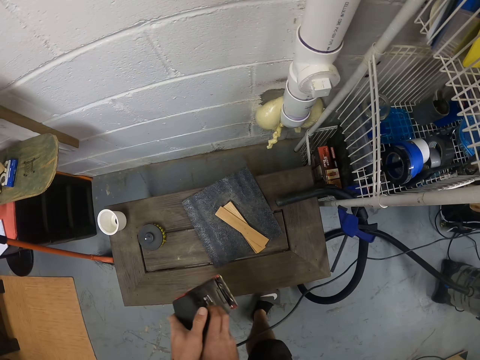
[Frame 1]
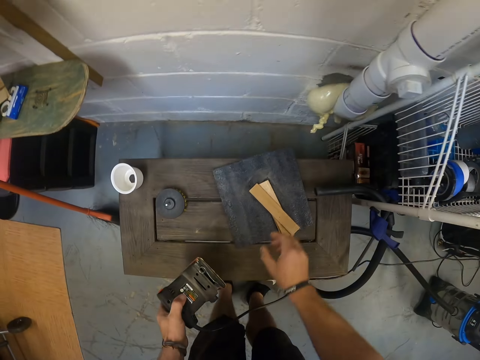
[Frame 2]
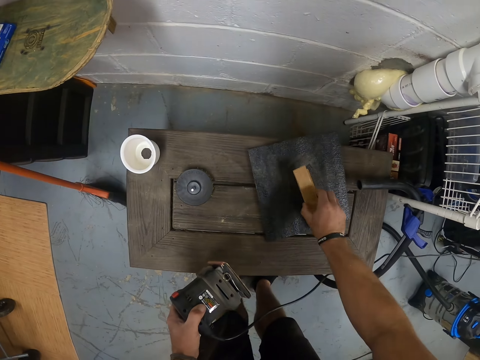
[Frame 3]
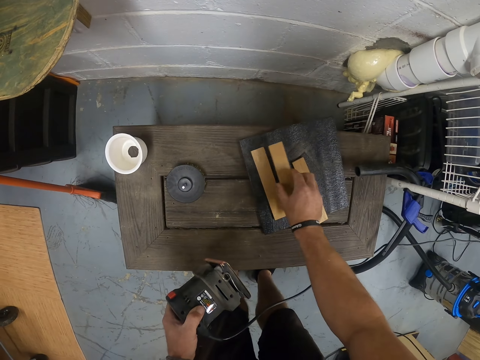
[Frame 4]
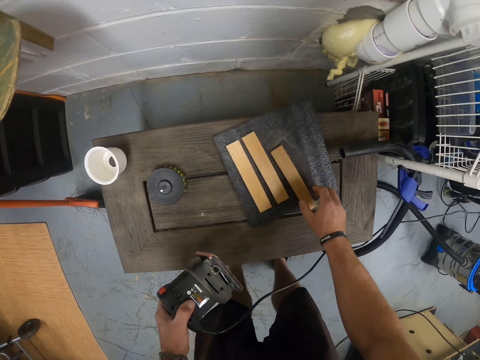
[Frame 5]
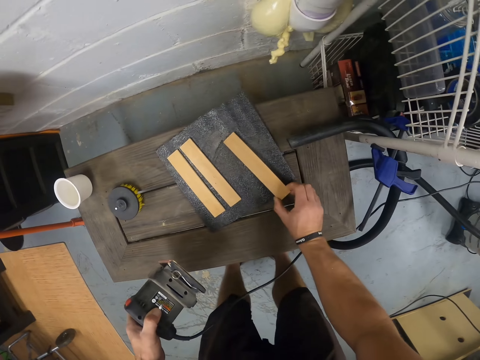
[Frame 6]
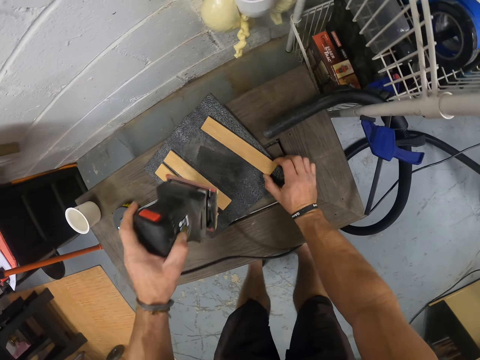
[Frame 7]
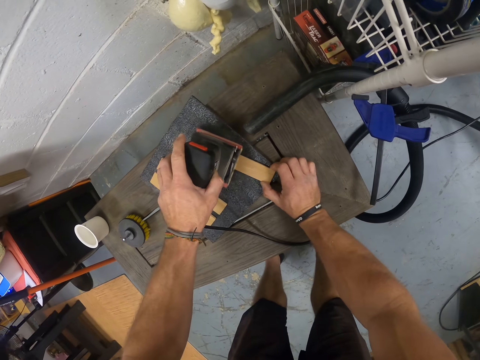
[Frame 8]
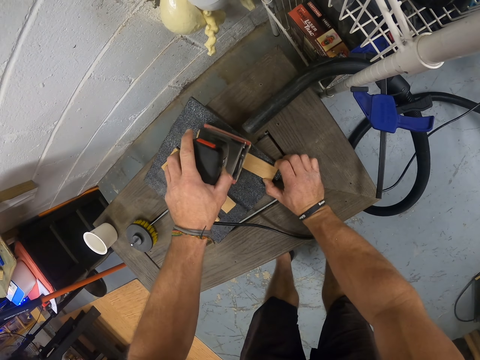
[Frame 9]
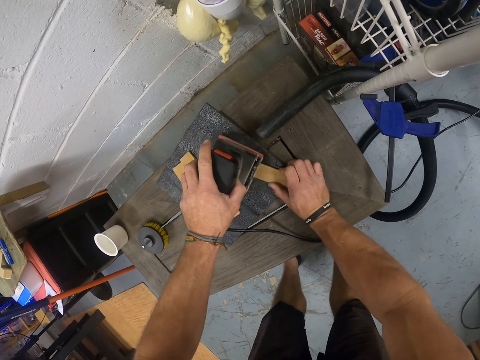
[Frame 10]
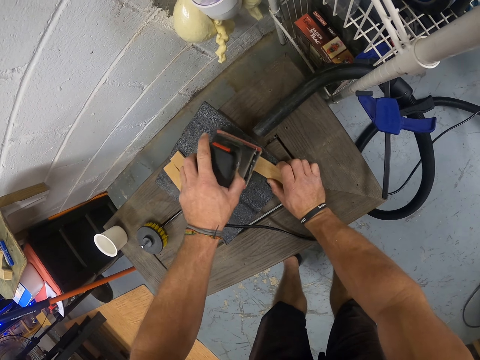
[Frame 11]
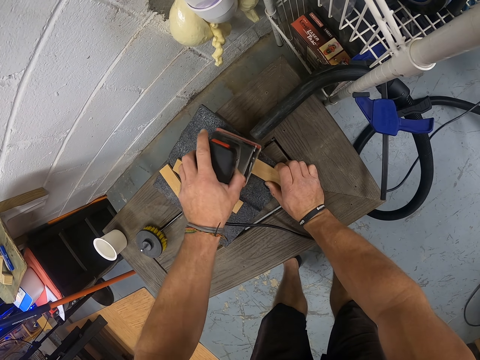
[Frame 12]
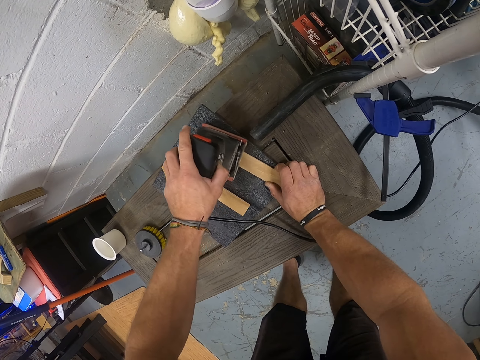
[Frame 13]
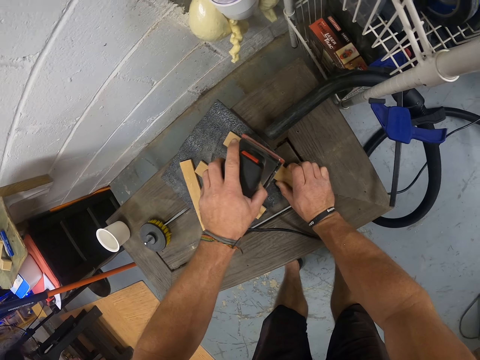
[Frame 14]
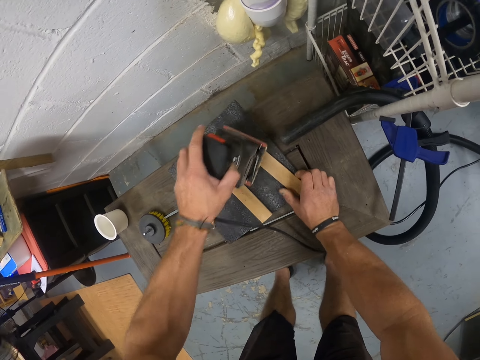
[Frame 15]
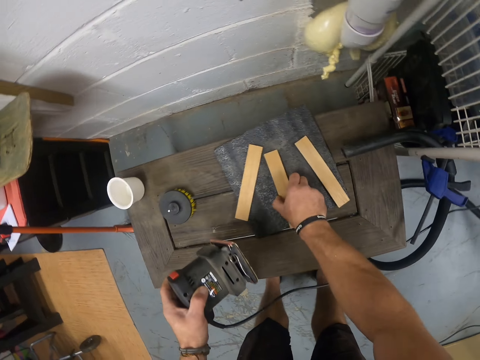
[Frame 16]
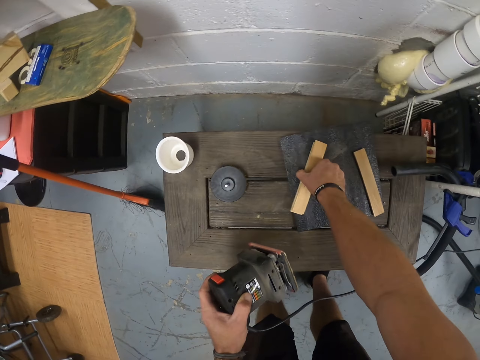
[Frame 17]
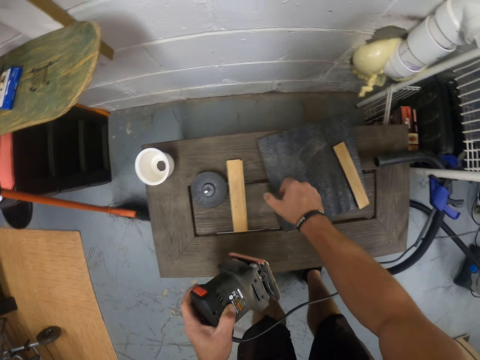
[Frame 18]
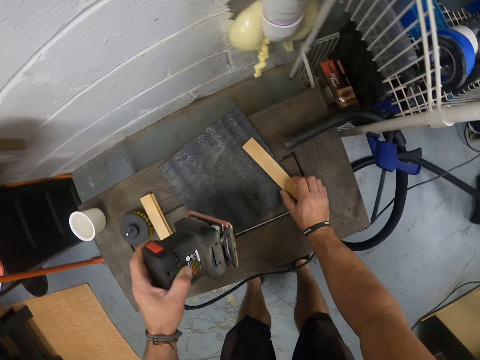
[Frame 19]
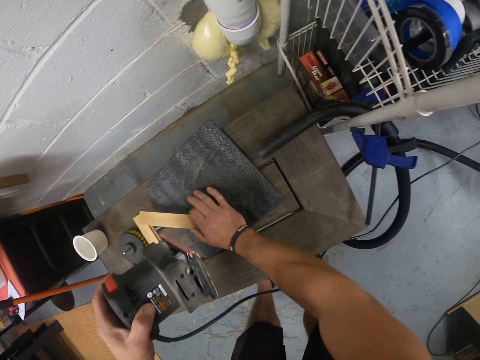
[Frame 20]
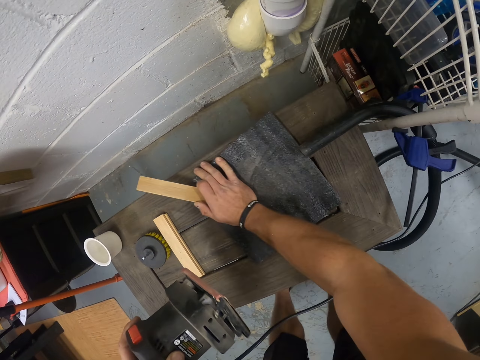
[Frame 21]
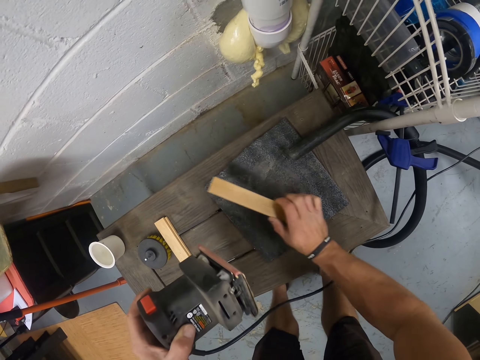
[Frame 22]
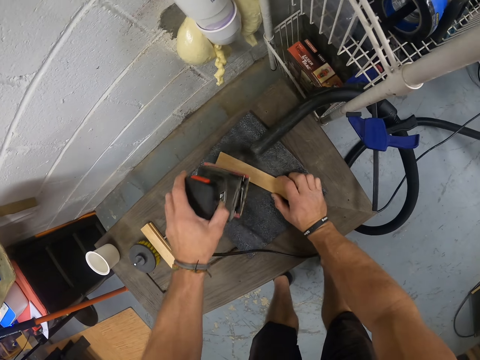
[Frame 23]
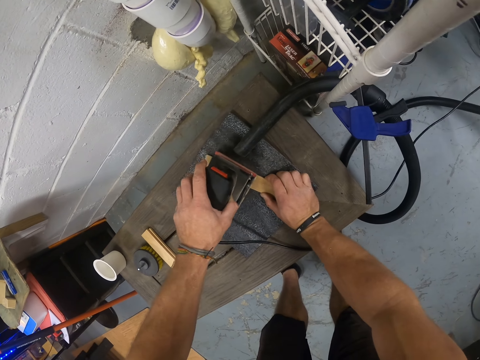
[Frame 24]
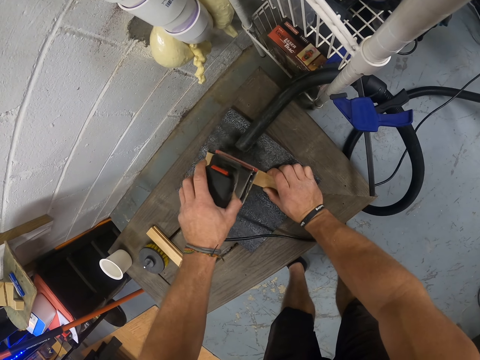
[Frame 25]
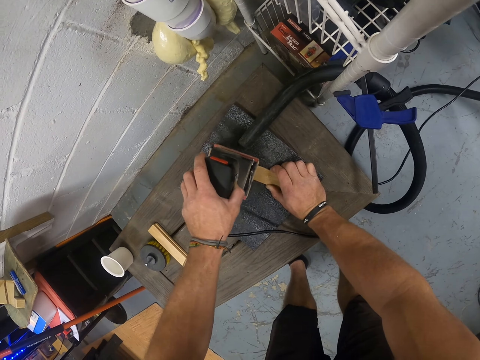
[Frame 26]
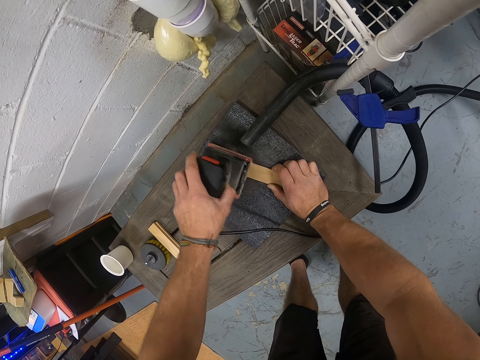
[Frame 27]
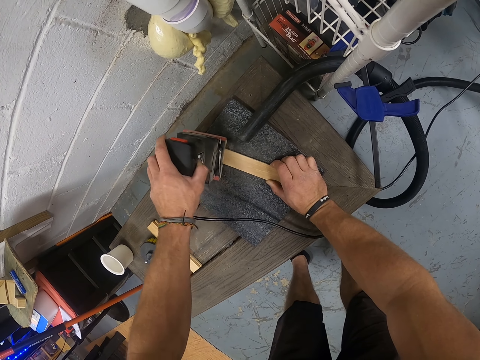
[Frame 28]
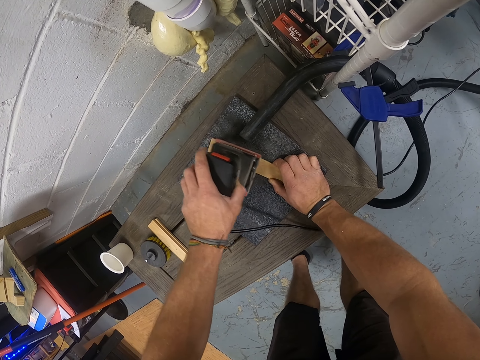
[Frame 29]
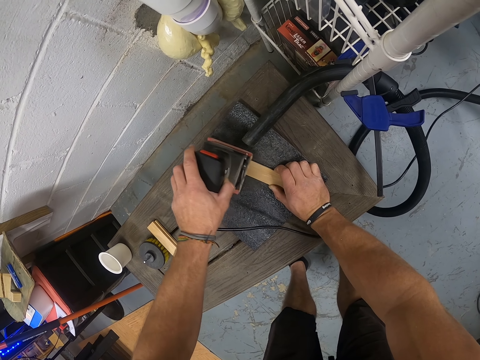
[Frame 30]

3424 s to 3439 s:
The camera wearer places the pieces of cardboard on the table. He transfers the electric planer from his right hand to his left hand. He picks the piece of wood from the sandpaper grit with his right hand. He holds the pieces of wood. He places the piece of wood on the sandpaper grit with his right hand. He spreads the pieces of wood on the table. He places the piece of wood on the sandpaper grit with his right hand again. He adjusts the piece of wood on the sandpaper grit with his right hand. He smoothens the piece of wood on the sandpaper grit with the electric planer in his left hand. He moves something from the cardboard piece and picks the piece of wood from the sandpaper grit with his right hand. He holds the cardboard pieces. He picks the piece of wood from the sandpaper grit with his right hand again. He drops the piece of wood on the table with his right hand. He picks the piece of wood from the sandpaper grit with his right hand. He places the piece of cardboard down. He adjusts the sandpaper grit on the table with his right hand. He moves the mat on the table. He places the piece of wood on the sandpaper grit with his right hand. He smoothens the piece of wood on the sandpaper grit with the electric planer in his left hand.

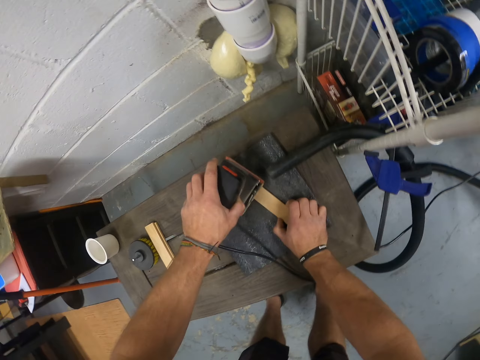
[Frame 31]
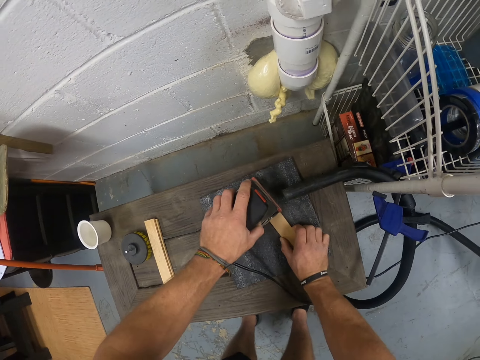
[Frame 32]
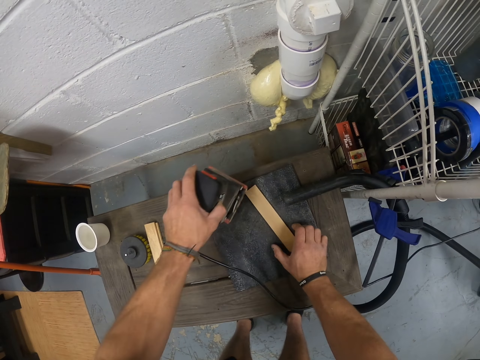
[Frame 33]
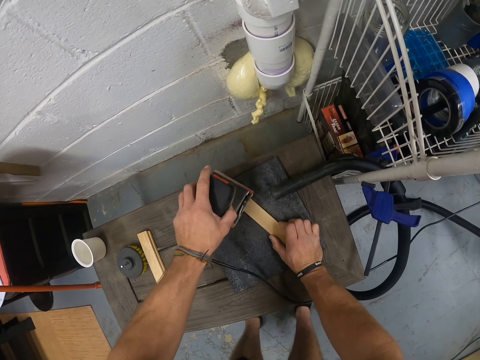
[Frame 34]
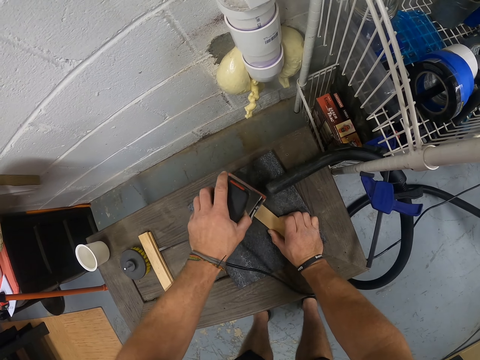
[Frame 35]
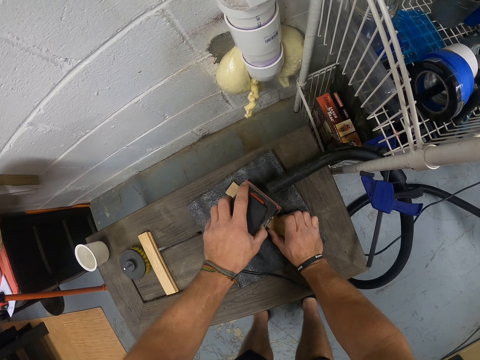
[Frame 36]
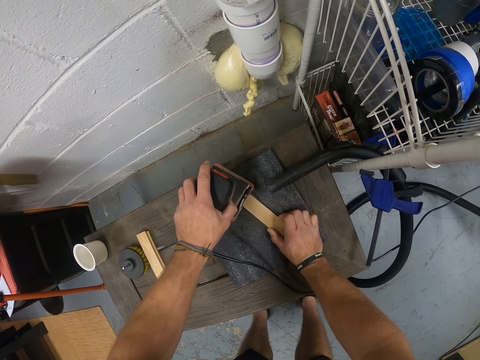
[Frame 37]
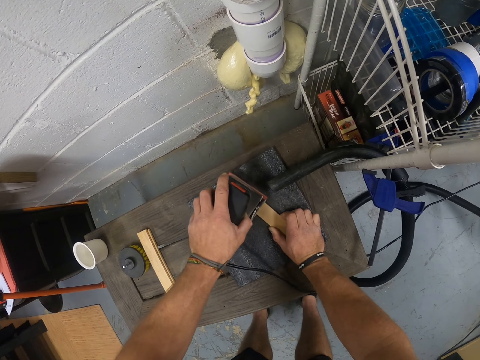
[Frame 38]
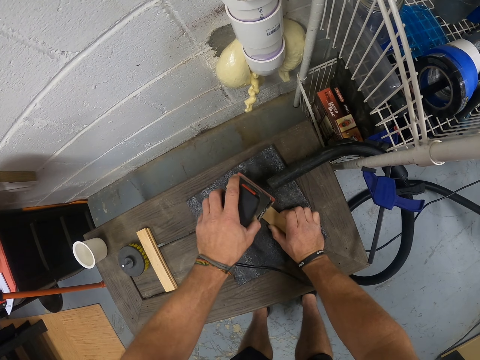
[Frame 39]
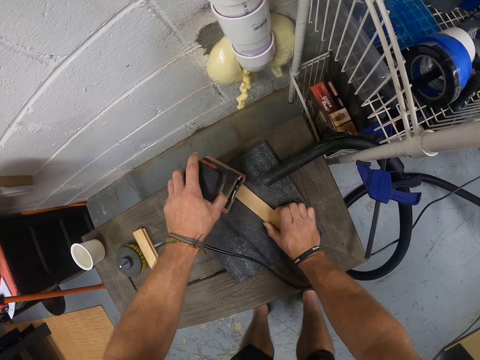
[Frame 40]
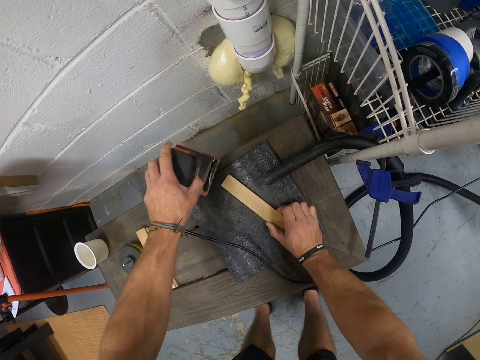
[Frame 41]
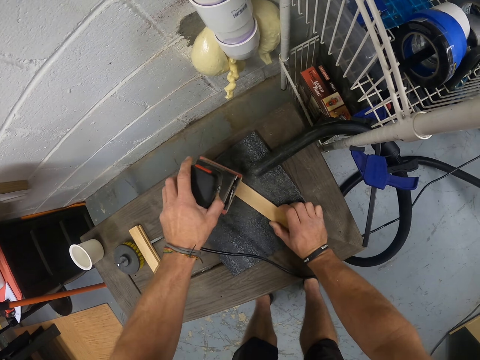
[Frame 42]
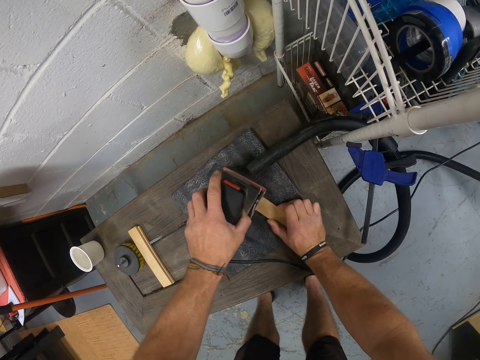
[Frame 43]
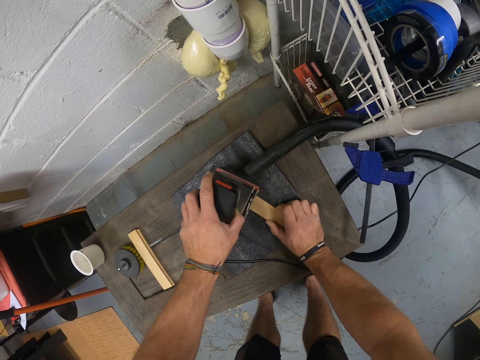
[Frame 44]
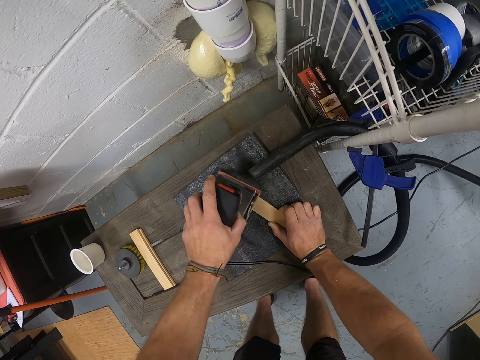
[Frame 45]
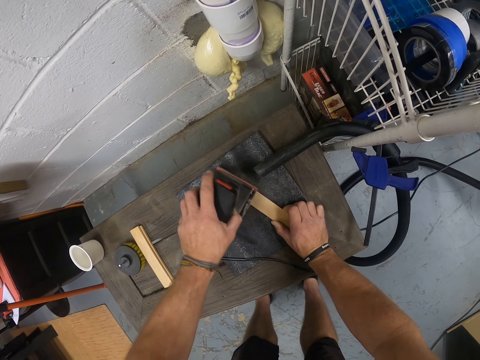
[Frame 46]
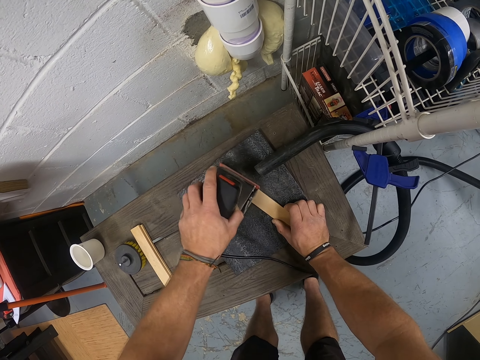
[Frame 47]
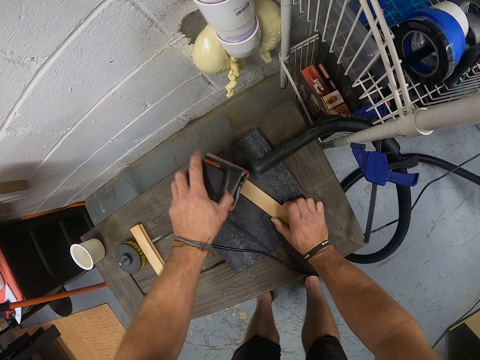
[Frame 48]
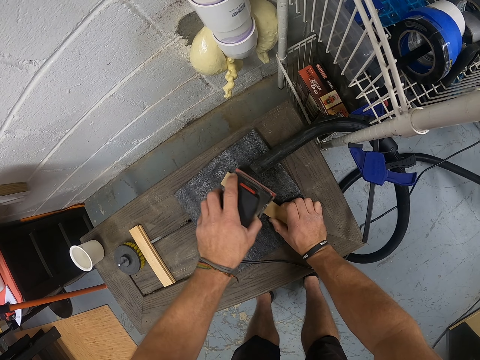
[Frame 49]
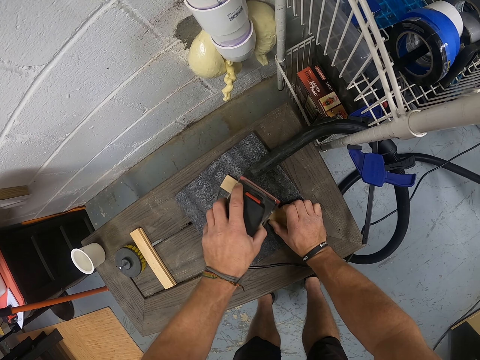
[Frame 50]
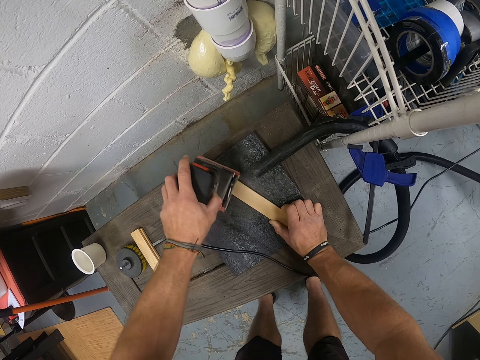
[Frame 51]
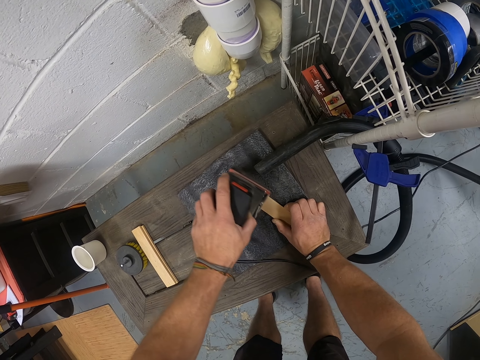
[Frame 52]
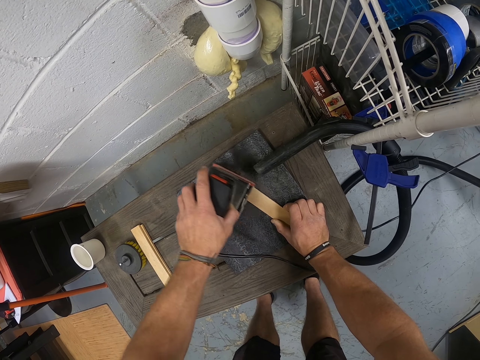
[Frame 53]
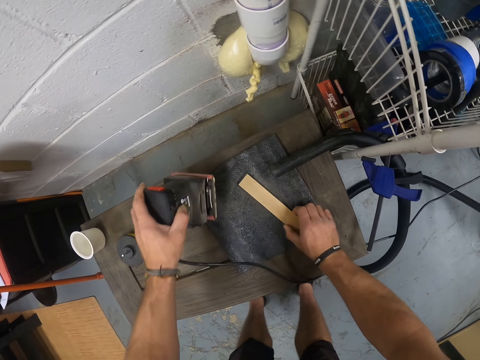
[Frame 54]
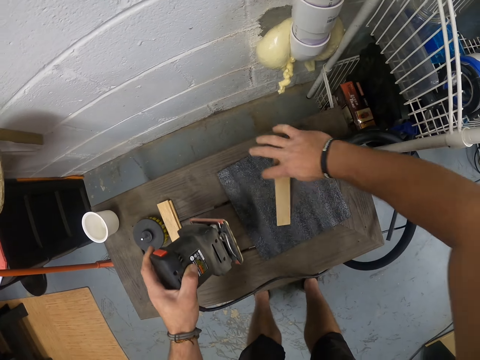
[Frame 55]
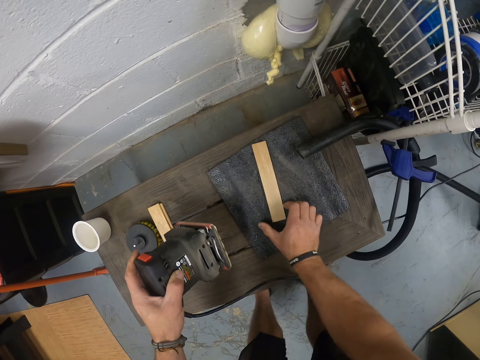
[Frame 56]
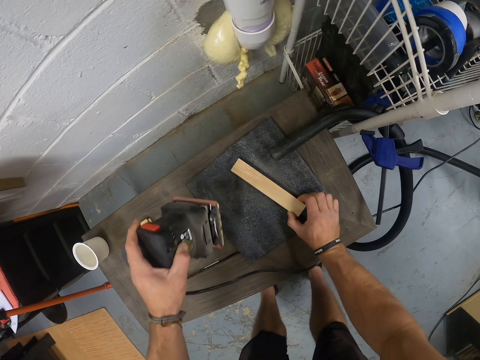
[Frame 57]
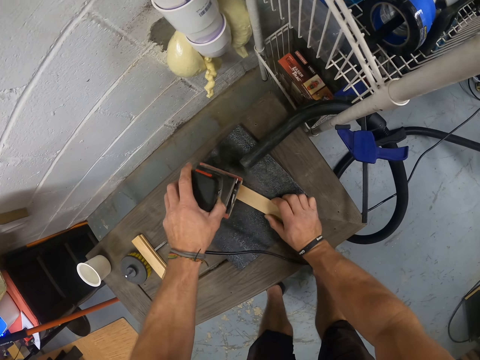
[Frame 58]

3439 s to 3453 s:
The camera wearer moves something from the piece of cardboard. He scrubs the piece of cardboard. He adjusts the piece of wood on the sandpaper grit with his right hand. He moves something from the piece of cardboard. He moves the piece of cardboard.
